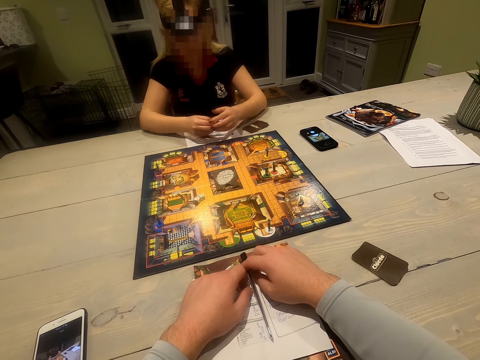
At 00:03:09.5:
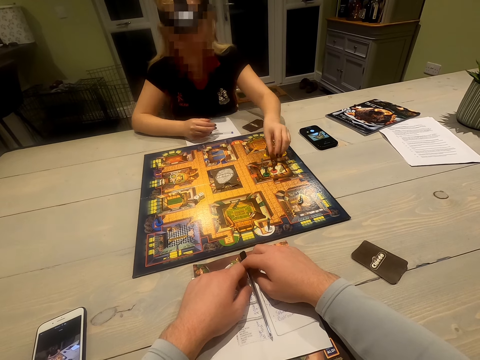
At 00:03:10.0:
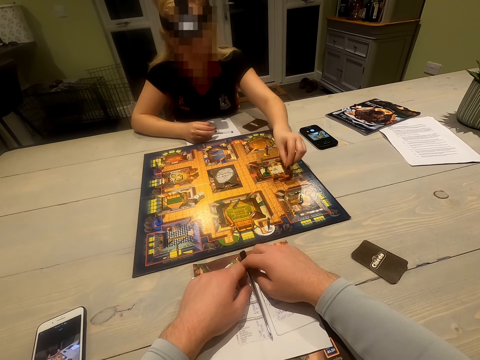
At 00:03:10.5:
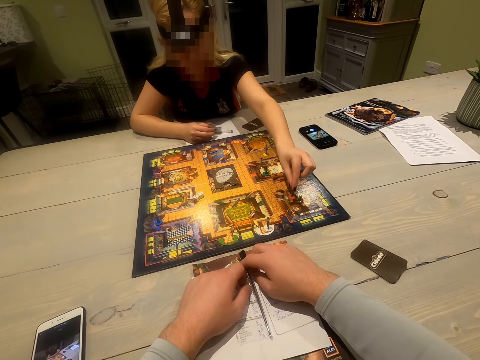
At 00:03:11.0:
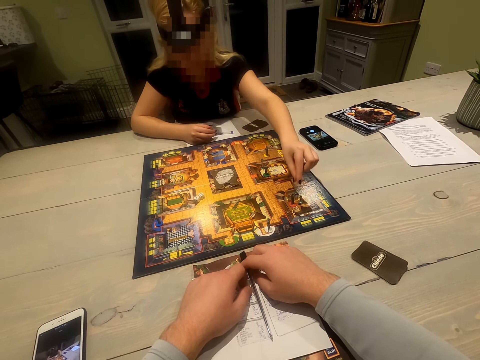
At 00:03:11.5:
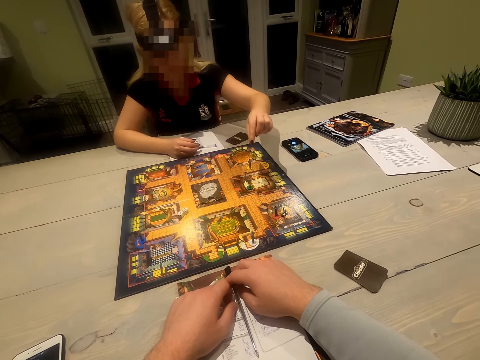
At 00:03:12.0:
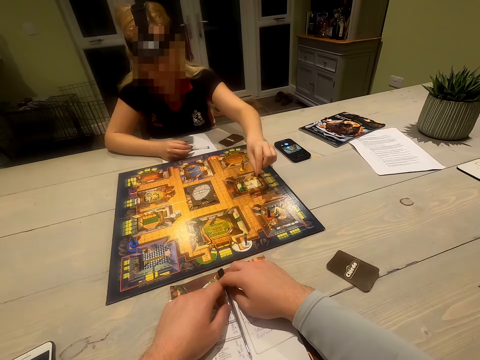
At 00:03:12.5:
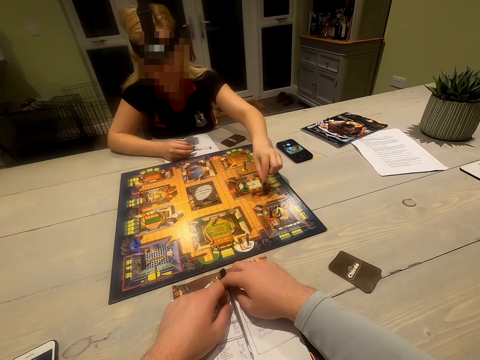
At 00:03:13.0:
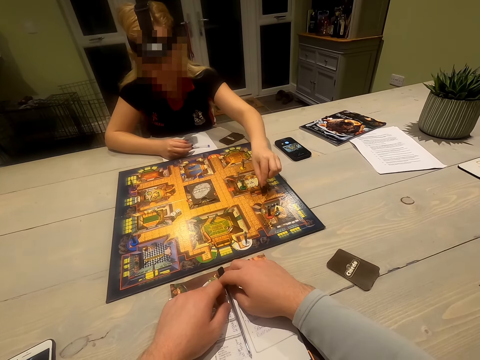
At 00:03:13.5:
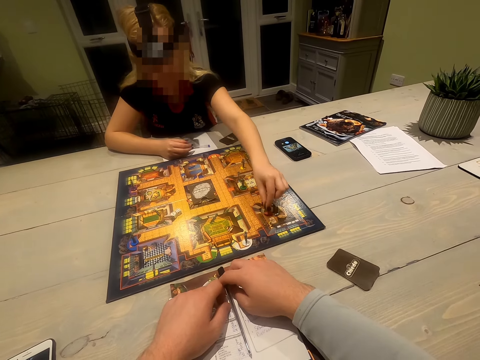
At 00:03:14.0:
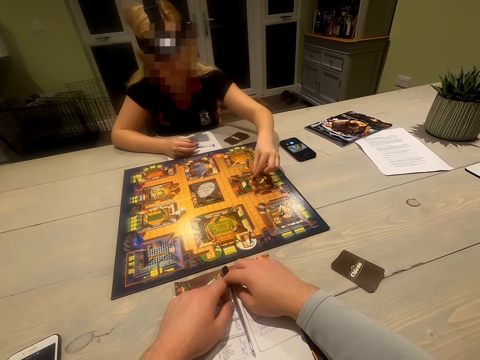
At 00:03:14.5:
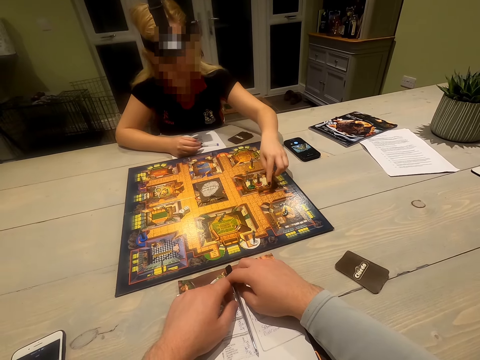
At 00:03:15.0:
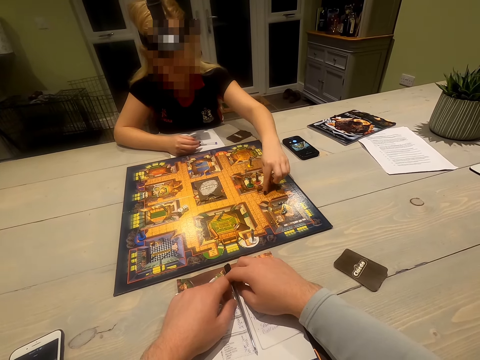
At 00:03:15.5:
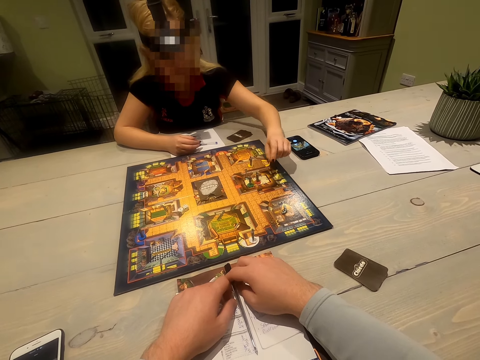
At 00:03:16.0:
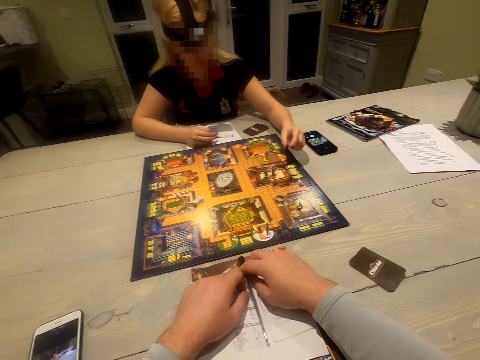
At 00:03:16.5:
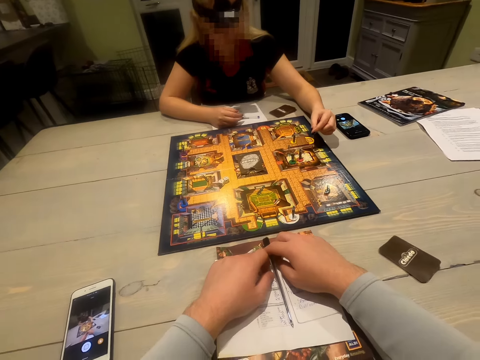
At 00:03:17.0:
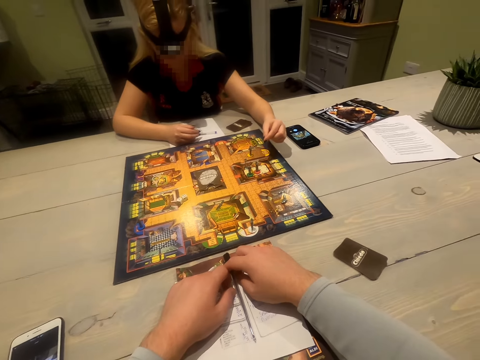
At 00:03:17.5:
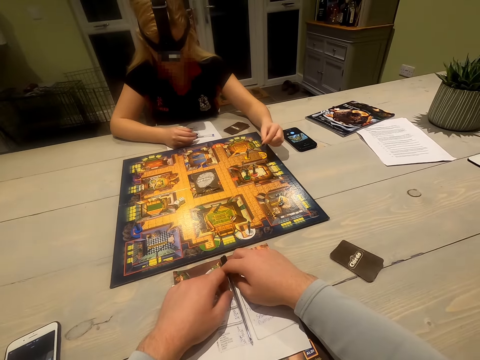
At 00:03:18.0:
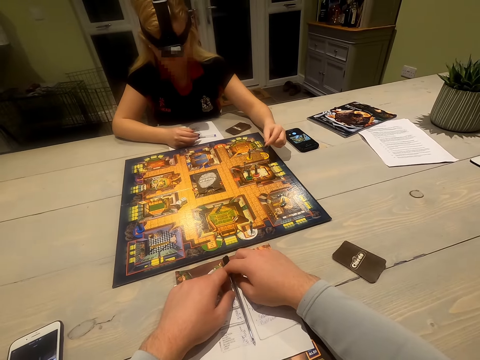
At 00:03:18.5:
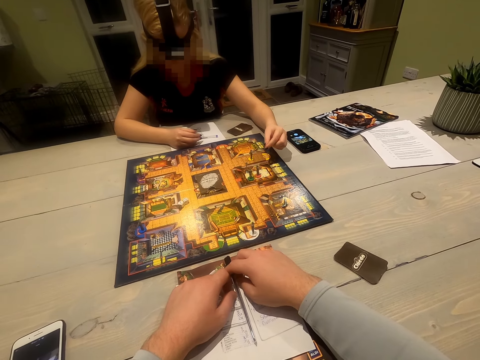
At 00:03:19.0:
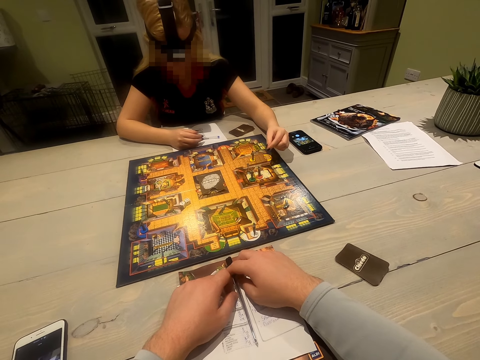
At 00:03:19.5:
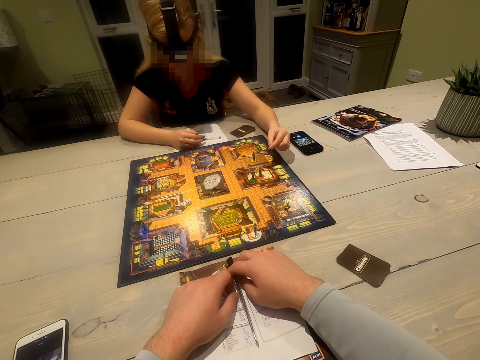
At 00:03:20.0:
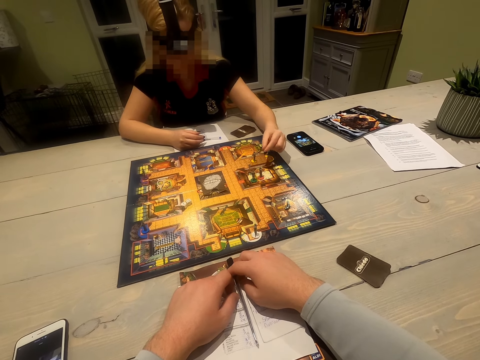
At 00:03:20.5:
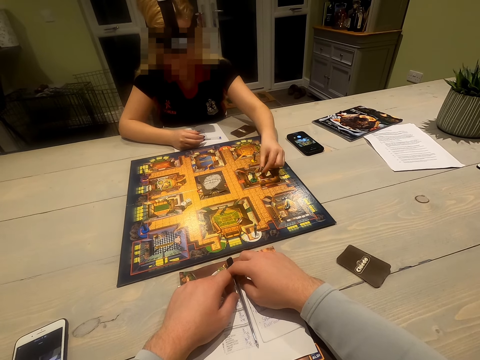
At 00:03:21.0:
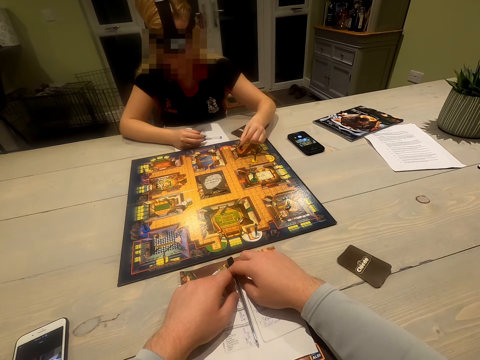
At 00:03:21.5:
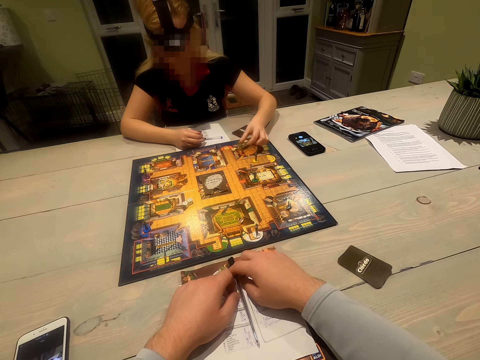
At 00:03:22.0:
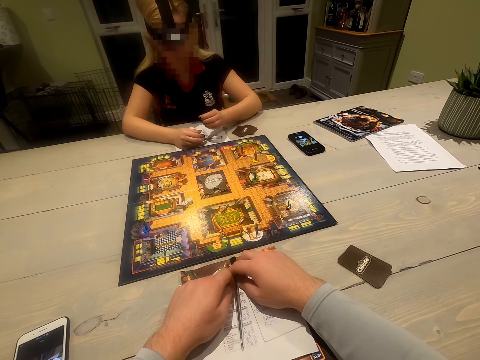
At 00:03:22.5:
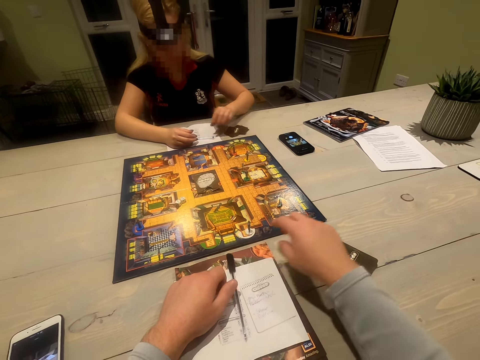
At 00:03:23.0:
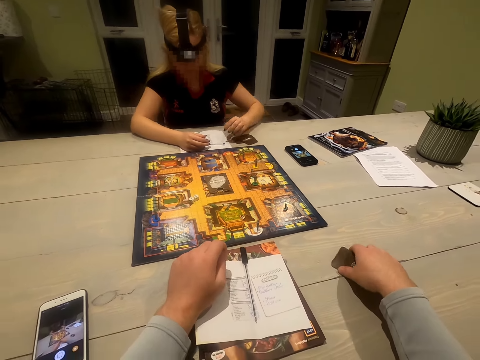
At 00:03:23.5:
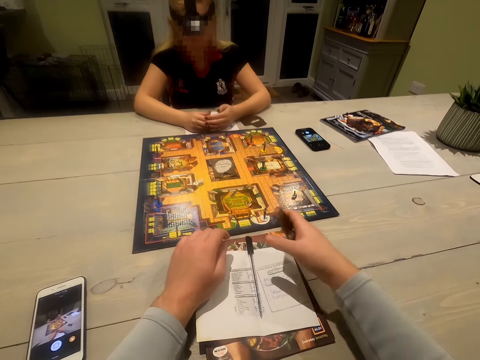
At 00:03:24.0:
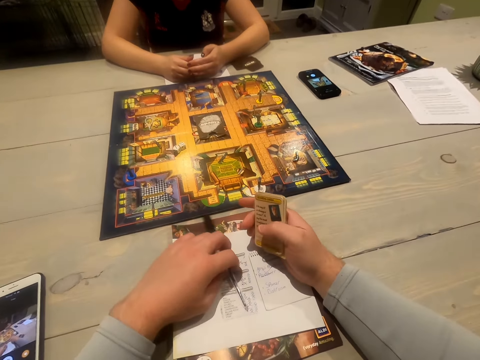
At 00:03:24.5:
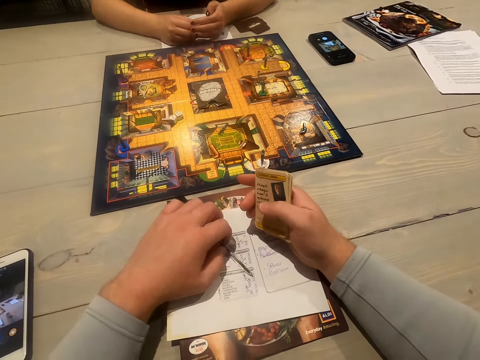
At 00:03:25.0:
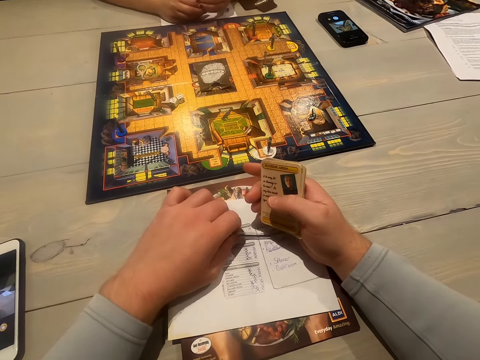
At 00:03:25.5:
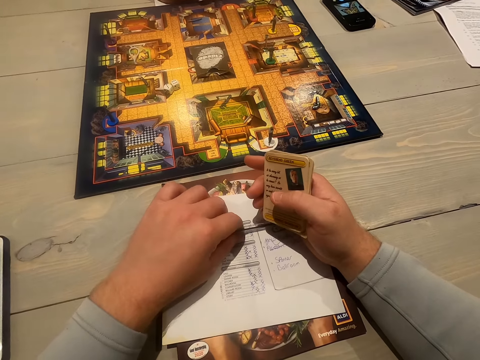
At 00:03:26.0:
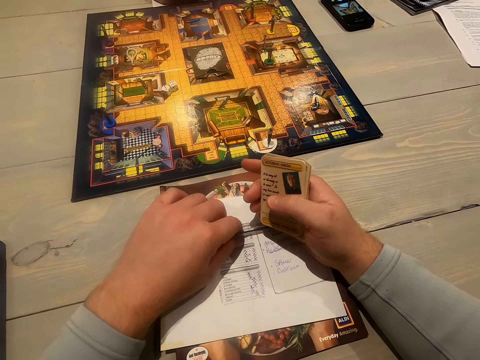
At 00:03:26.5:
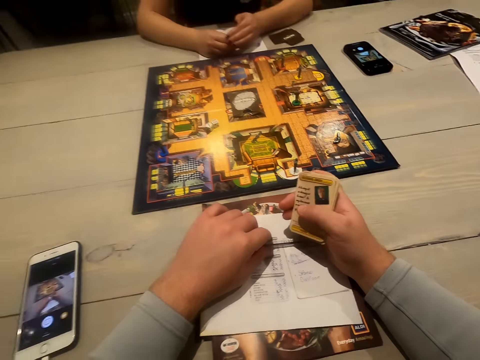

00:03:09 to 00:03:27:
A woman moves a pawn on the playing board. The camera wearer interacts with the woman. The woman moves the pawn on the playing board. The camera wearer interacts with the woman. They pick up playing cards.

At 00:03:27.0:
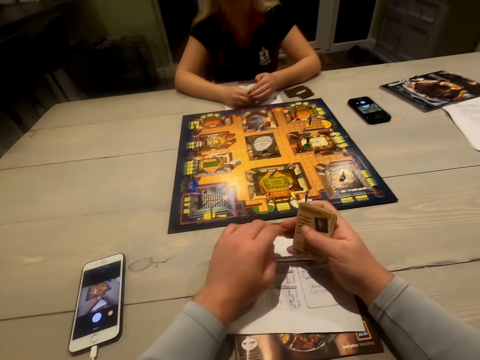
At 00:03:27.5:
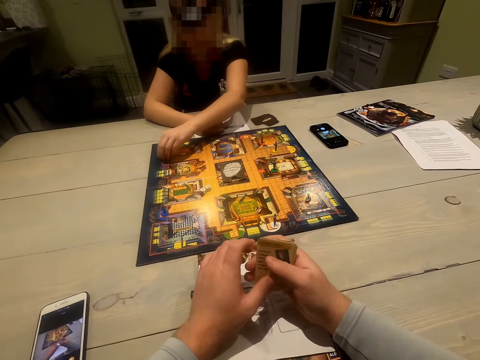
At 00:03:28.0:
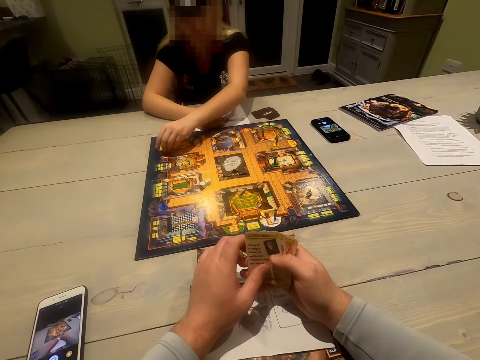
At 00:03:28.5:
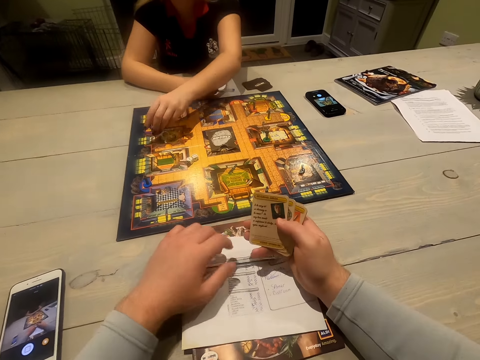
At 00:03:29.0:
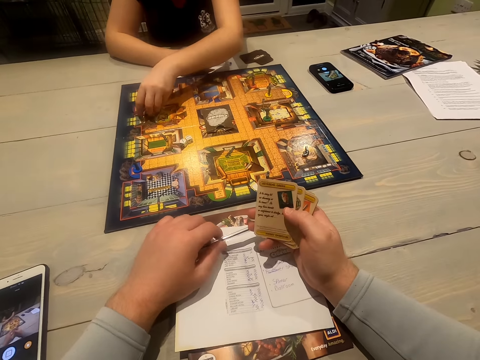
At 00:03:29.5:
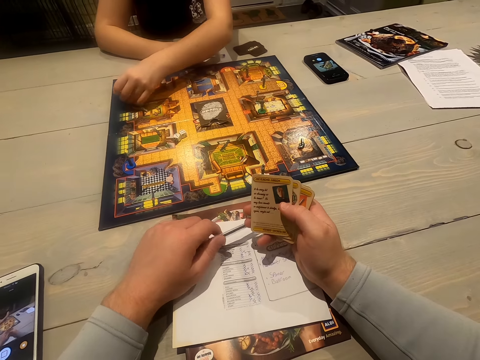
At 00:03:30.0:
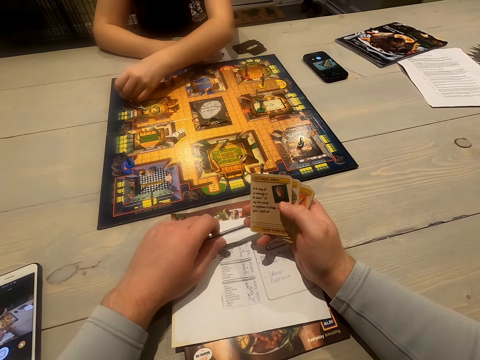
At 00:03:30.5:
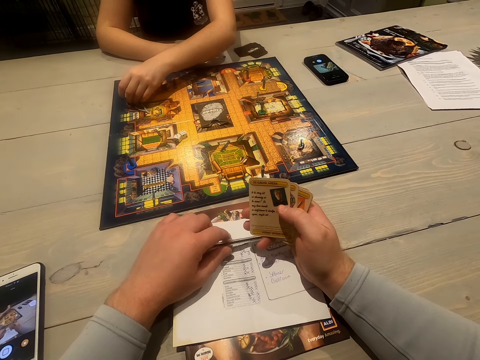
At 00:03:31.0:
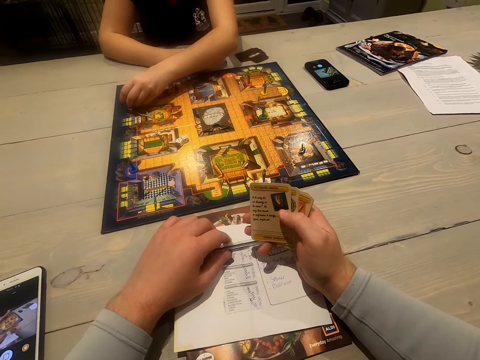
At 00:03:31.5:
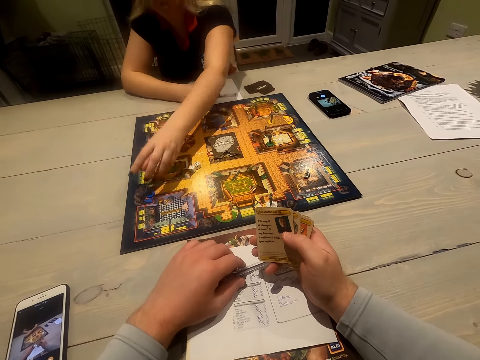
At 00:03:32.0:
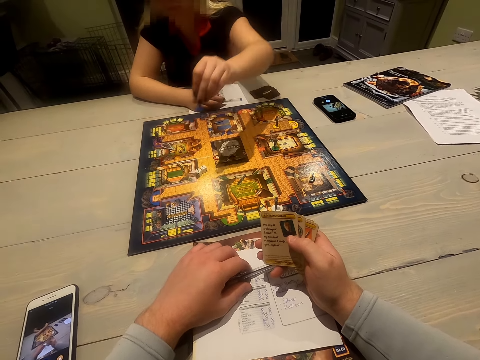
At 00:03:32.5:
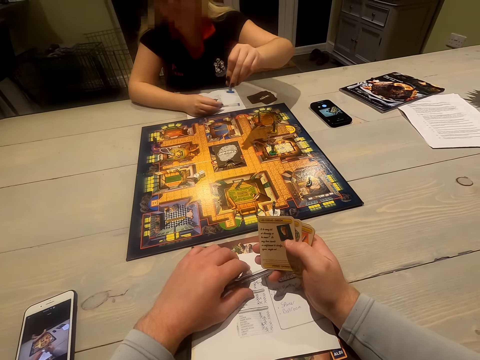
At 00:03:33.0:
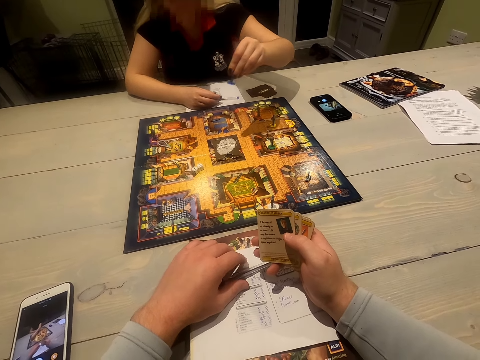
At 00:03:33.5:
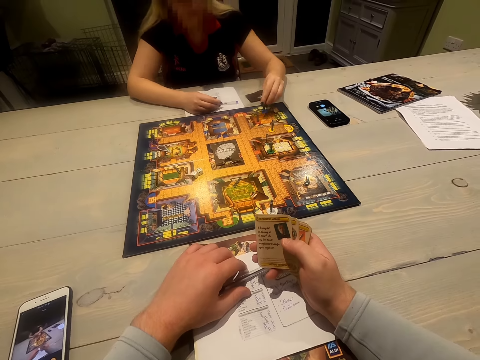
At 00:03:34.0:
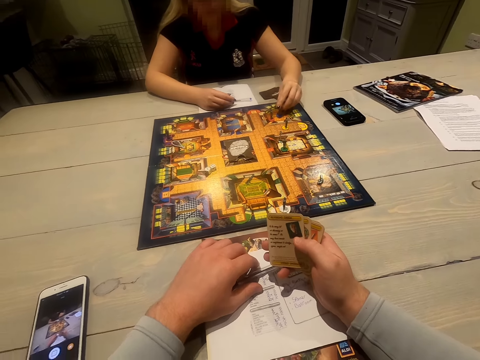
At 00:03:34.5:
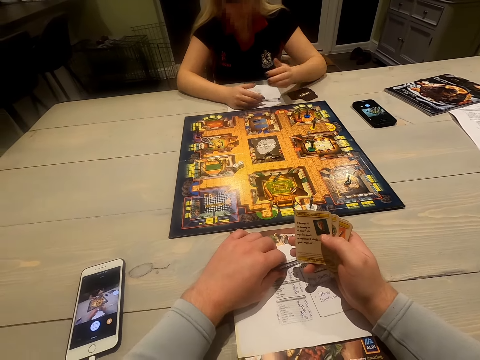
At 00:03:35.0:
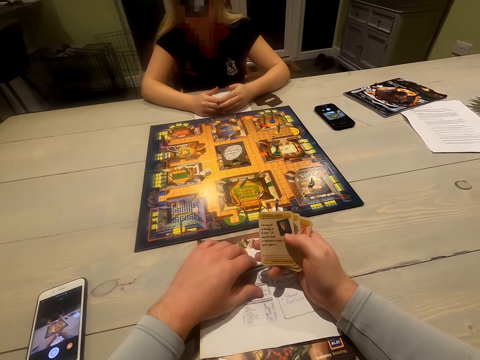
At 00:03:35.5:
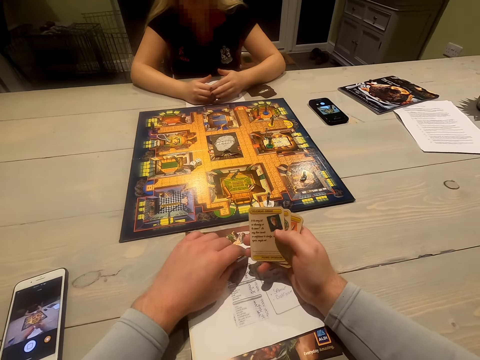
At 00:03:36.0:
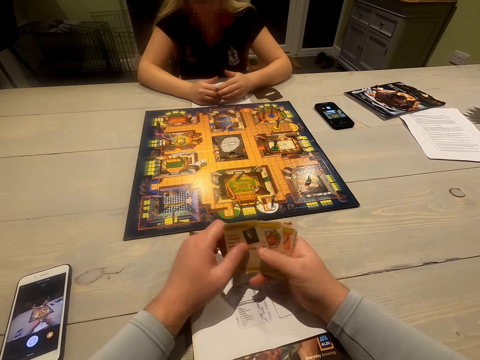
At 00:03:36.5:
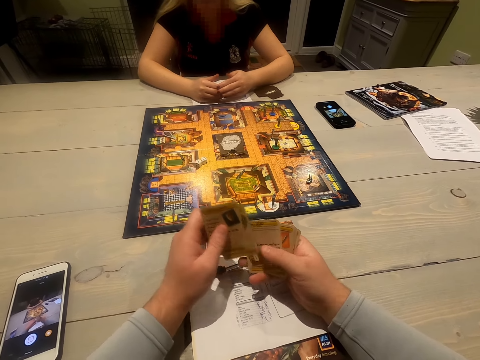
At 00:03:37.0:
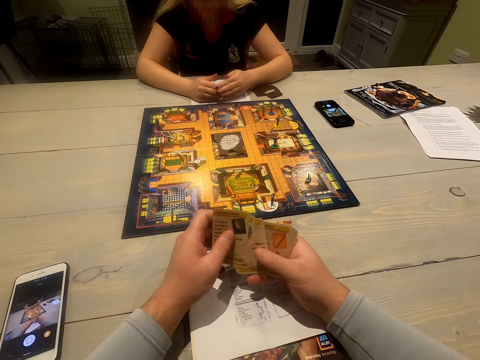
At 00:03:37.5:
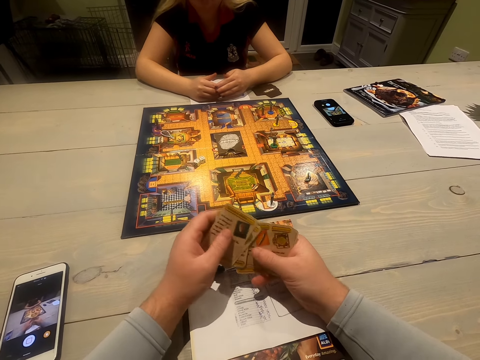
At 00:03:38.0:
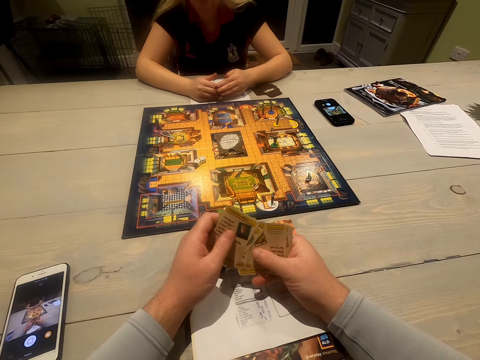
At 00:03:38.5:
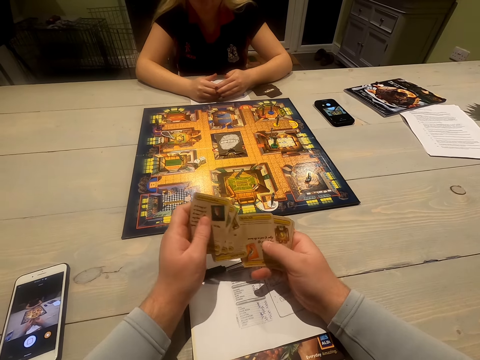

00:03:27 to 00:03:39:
A woman moves a pawn on the playing board. The camera wearer places the pawn on the playing board. The woman interacts with the camera wearer. The camera wearer shuffles playing cards.
